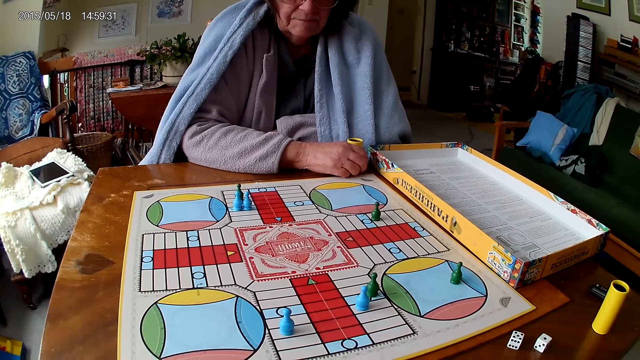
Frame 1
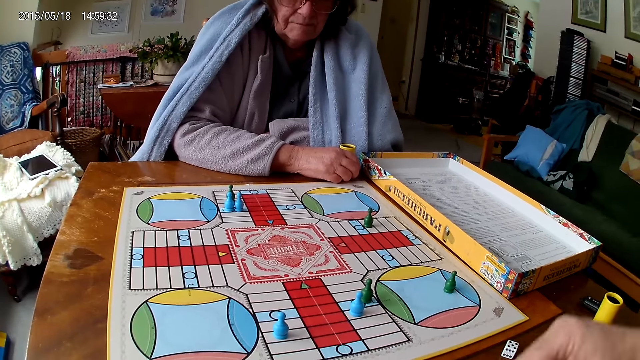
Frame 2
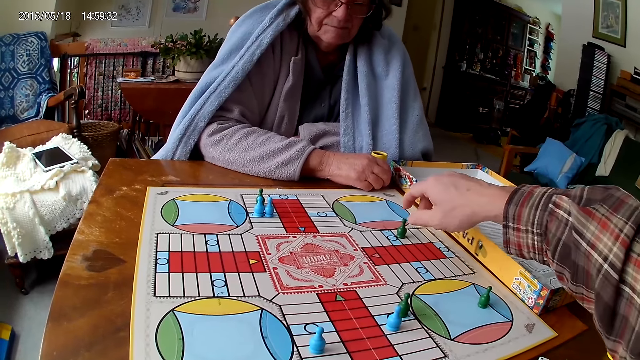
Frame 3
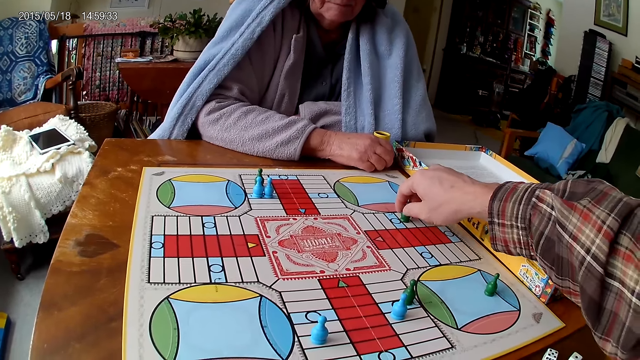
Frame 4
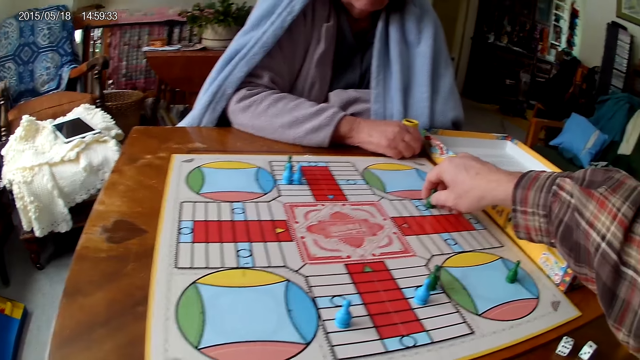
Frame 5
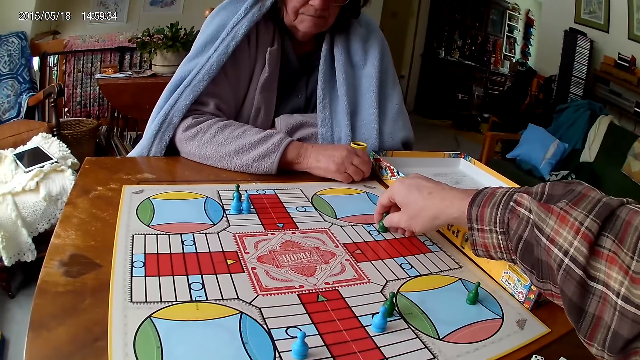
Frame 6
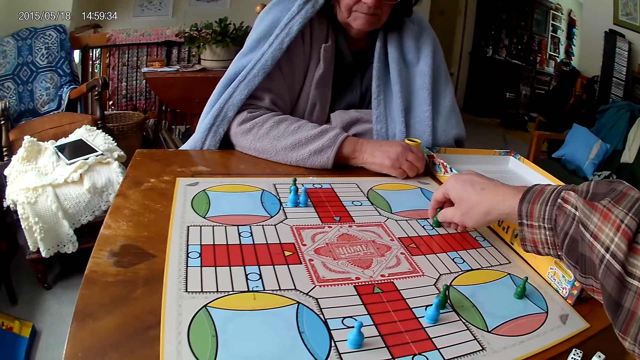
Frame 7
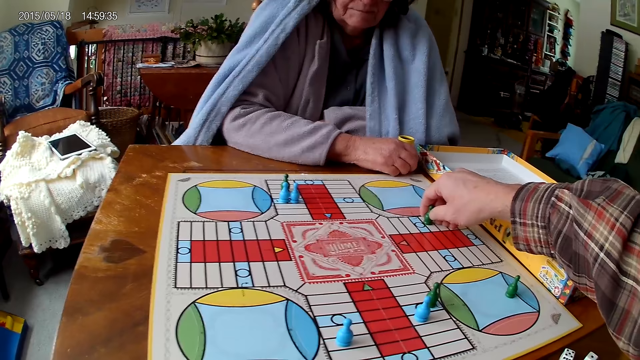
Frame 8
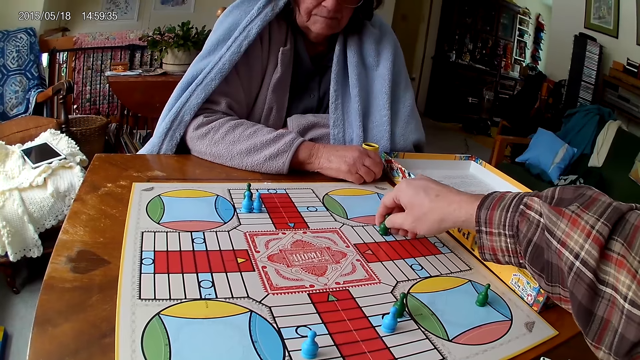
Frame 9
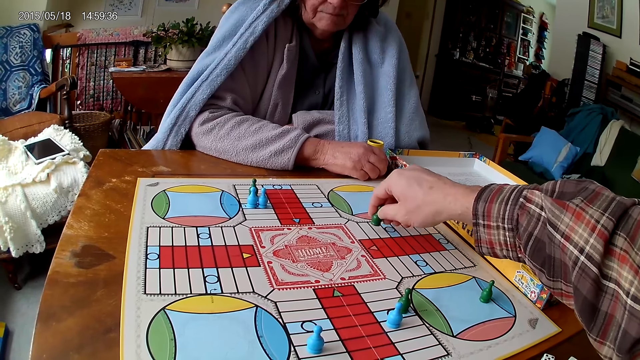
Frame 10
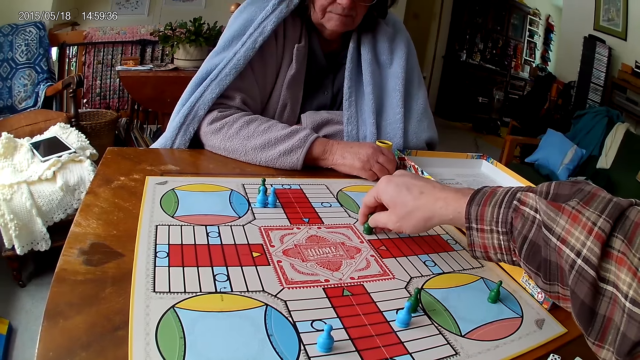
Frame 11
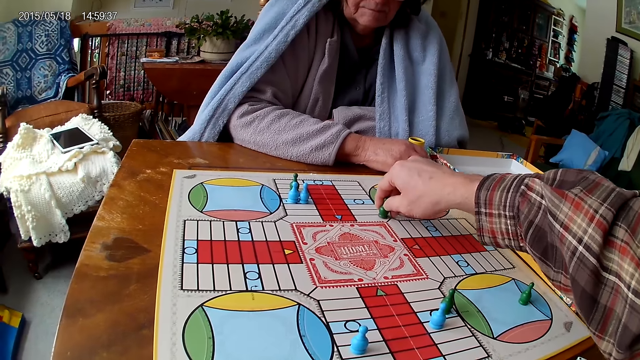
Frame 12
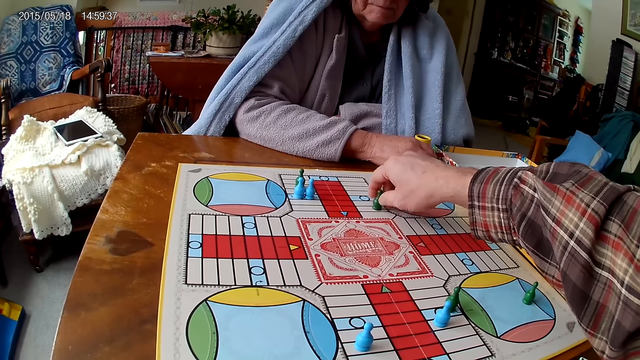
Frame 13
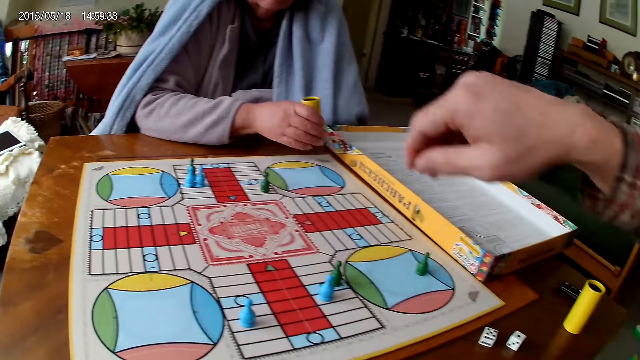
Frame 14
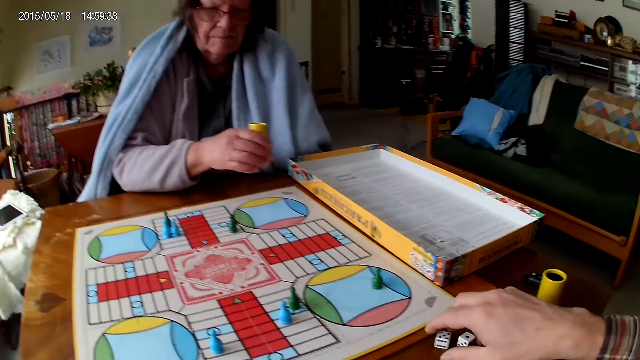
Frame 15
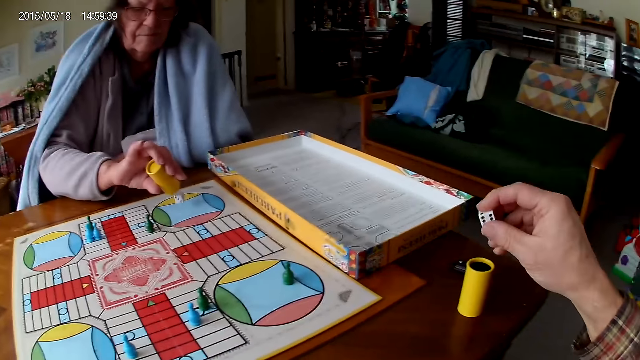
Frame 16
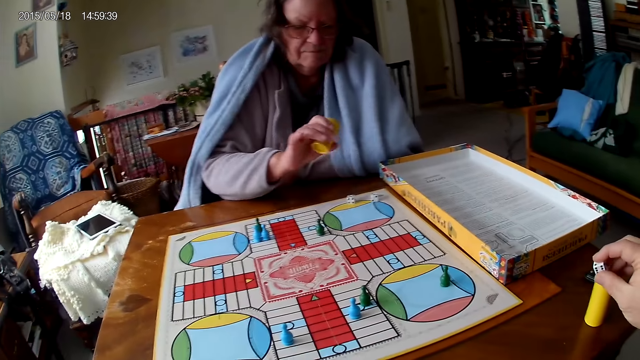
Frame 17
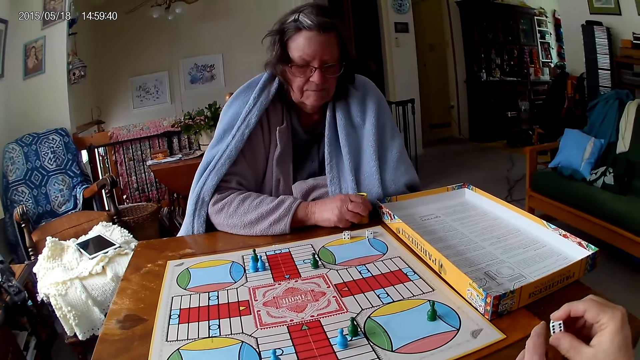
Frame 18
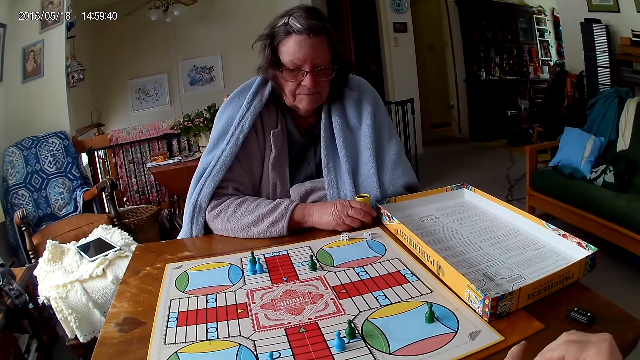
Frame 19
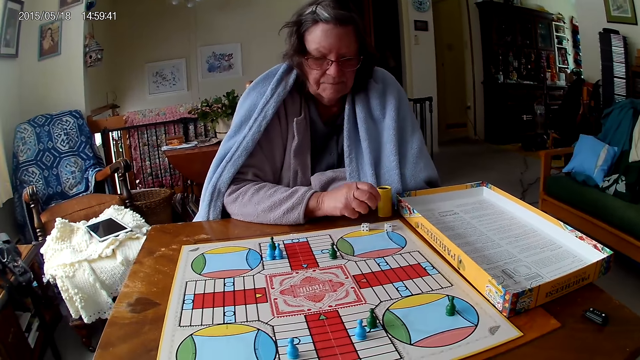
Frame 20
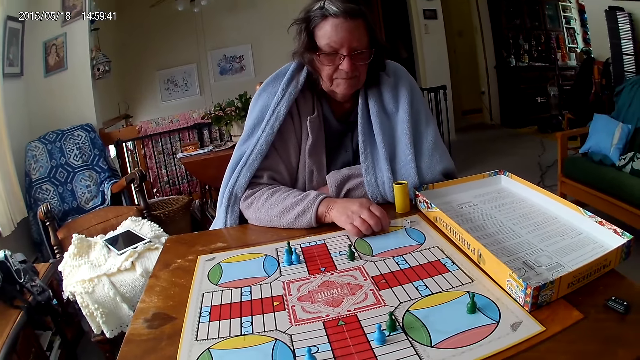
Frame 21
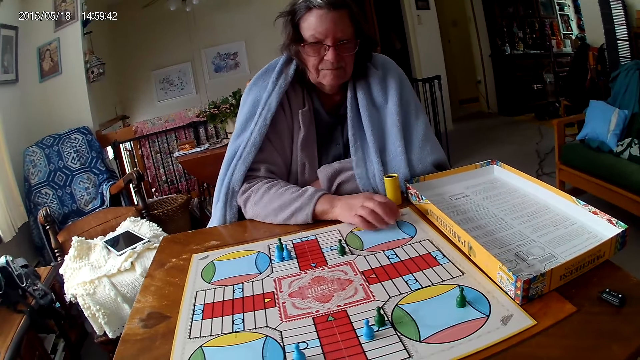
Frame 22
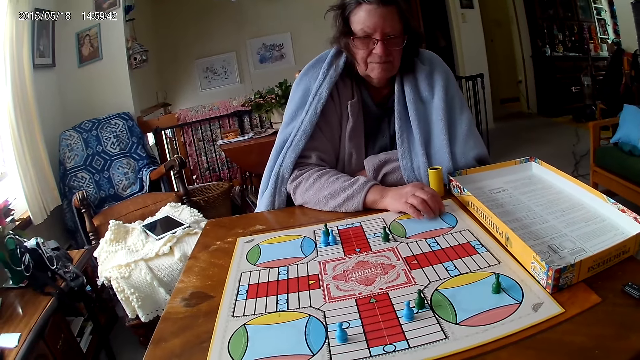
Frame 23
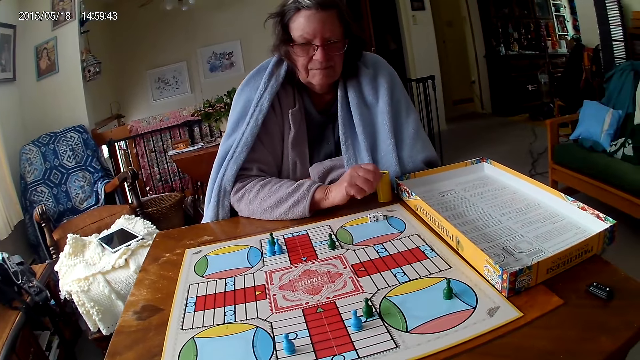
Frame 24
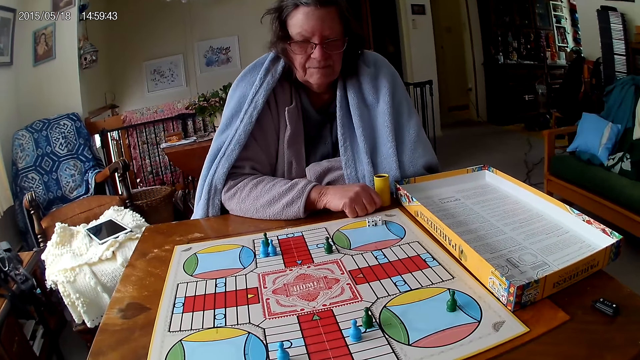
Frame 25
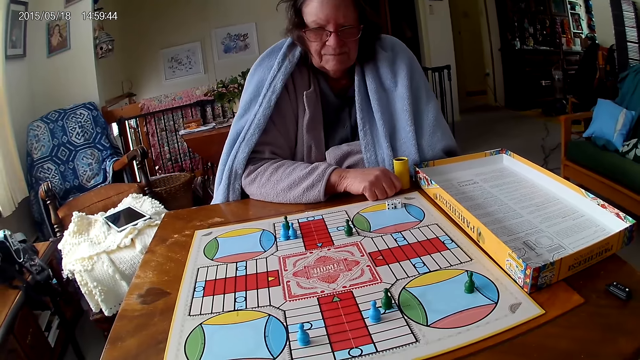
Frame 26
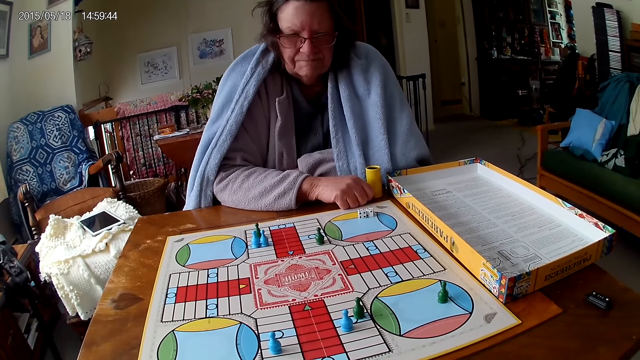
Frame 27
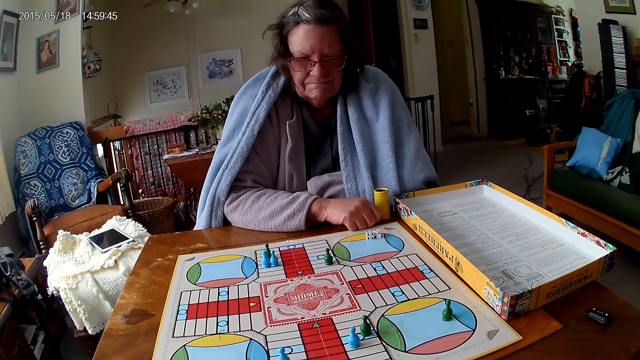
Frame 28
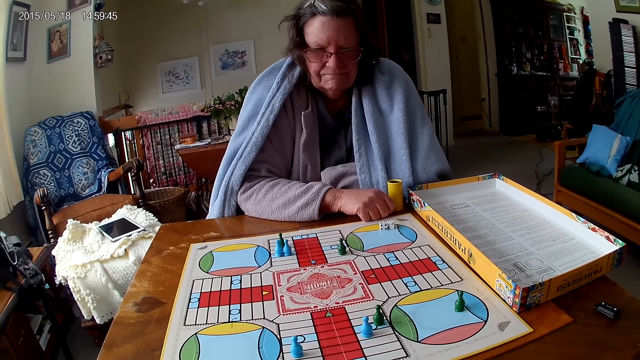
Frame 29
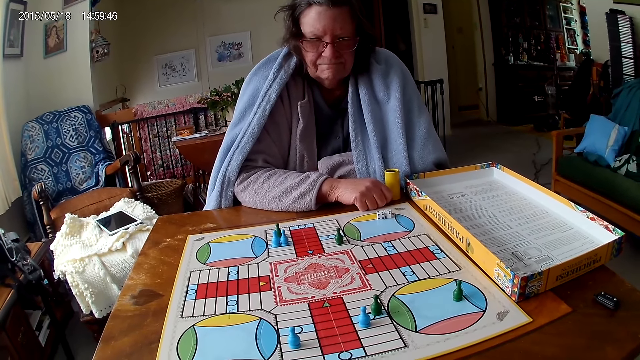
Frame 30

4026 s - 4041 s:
The camera wearer moves the pawn. He counts the tiles on the ludo game on the table with ludo tokens in his right hand. A woman shakes the dice cup in her right hand. She pours the dice in the dice cup on the ludo game with her right hand. The camera wearer picks up the dice. He puts the dice in the dice cup on the table. The woman drops the dice cup on the table with her right hand. She touches a die from the ludo game with her right hand. She moves the dice. She packs dice from the ludo game on the table with her right hand. She looks at the board.

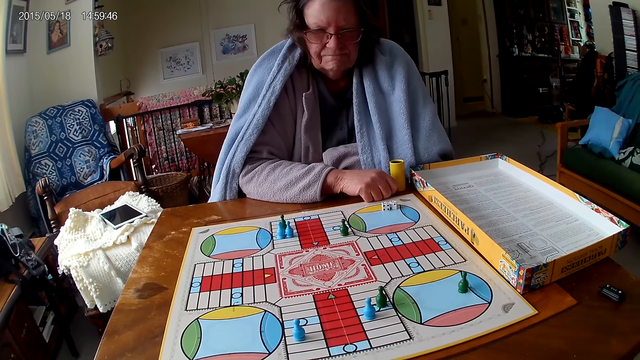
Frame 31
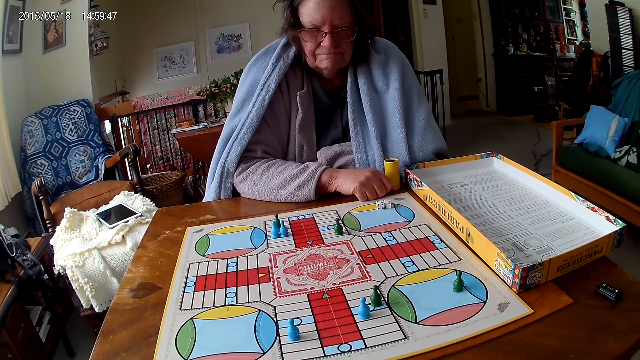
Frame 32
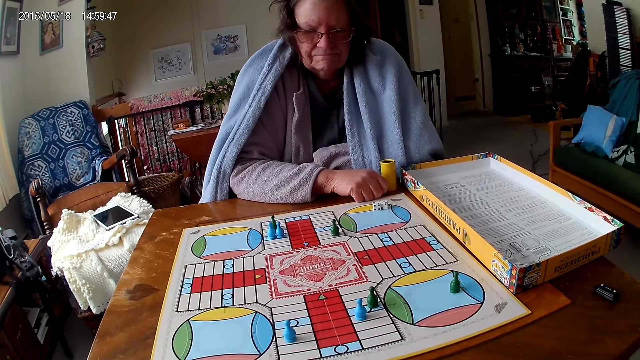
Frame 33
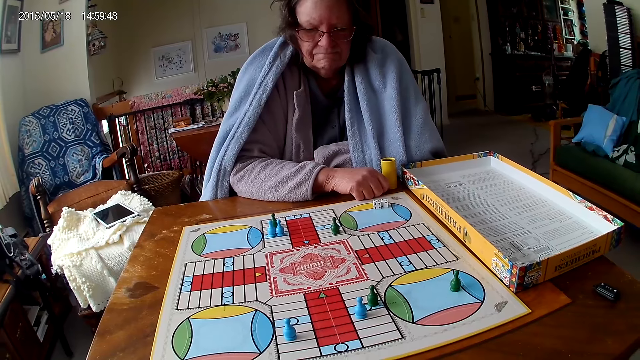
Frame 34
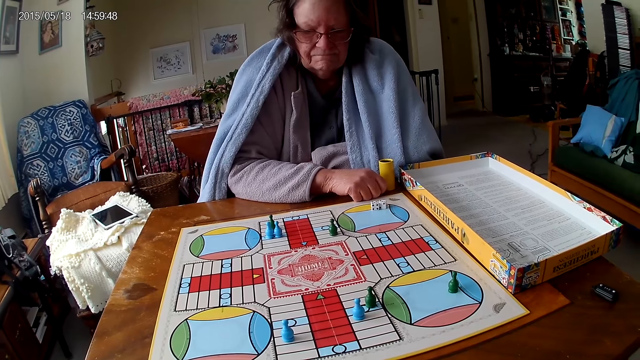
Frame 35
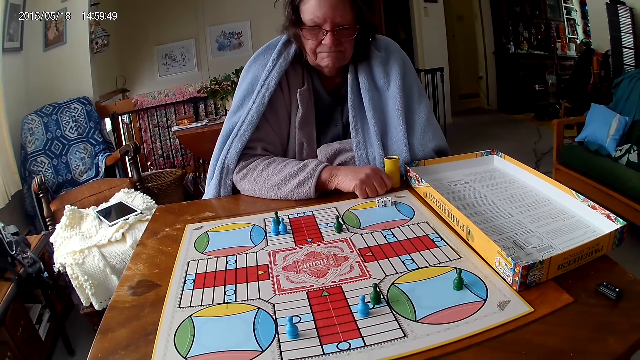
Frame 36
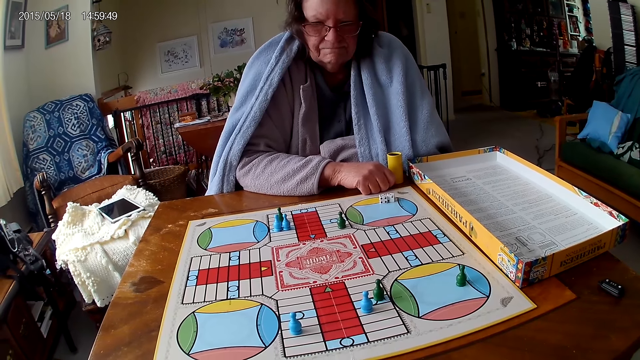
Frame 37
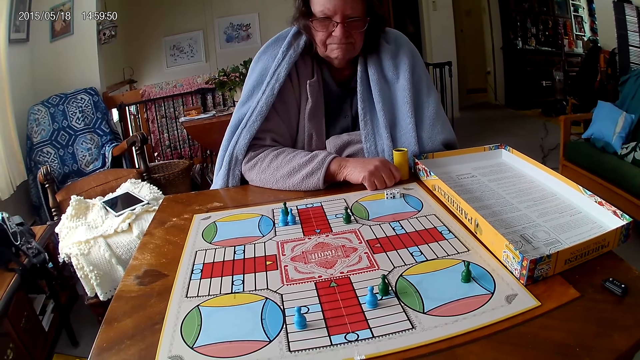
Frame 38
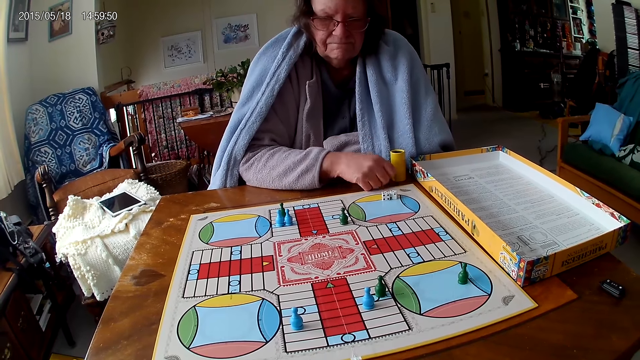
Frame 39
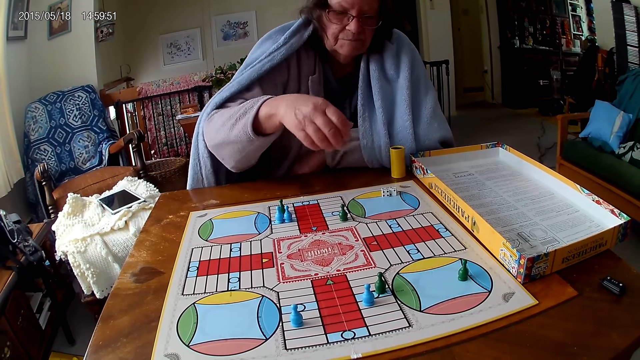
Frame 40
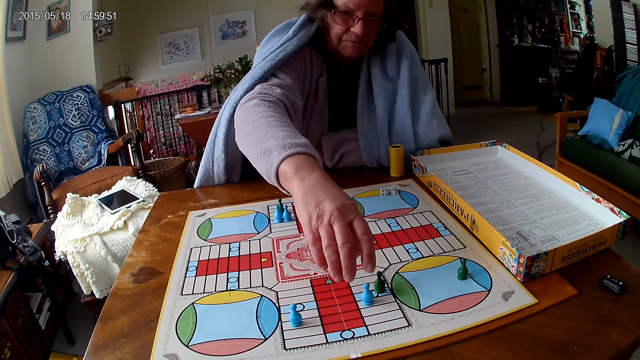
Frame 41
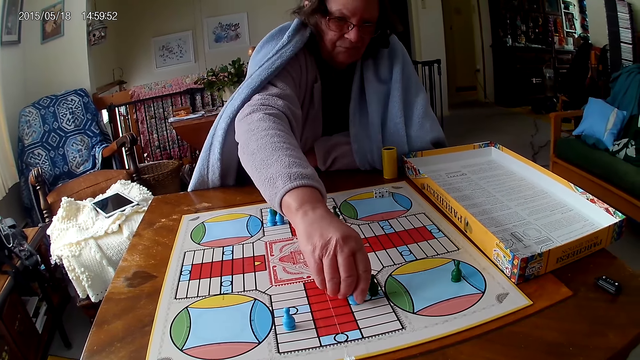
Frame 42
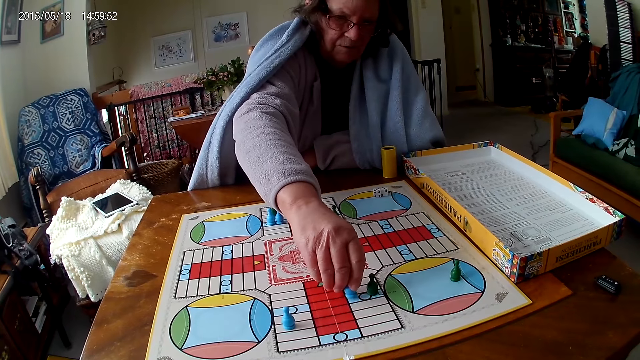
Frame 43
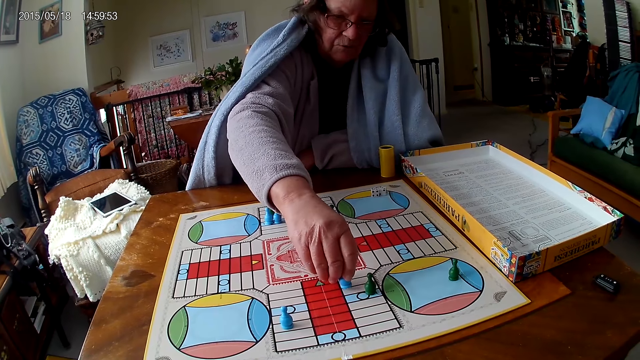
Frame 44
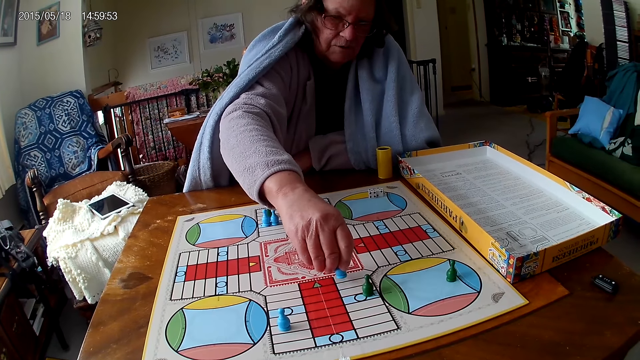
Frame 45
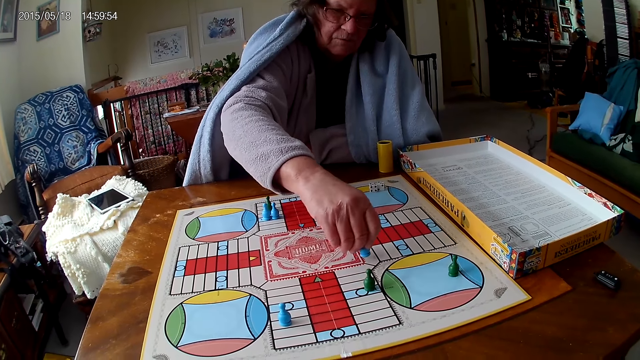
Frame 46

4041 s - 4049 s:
A woman counts the tiles on the ludo game on the table with ludo tokens in her right hand. She moves a pawn.
